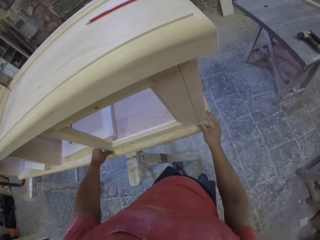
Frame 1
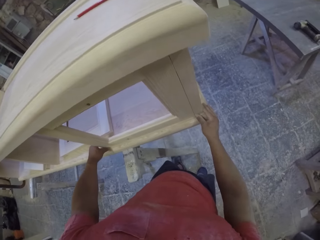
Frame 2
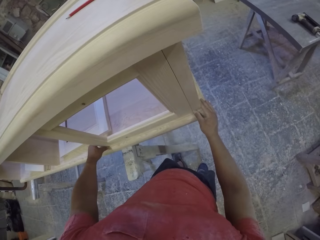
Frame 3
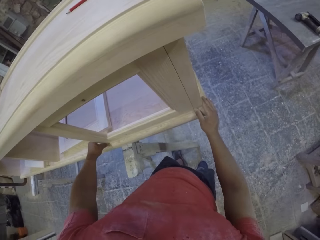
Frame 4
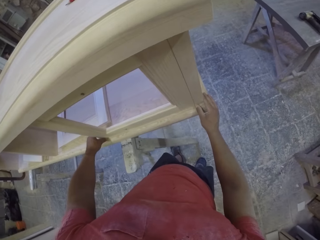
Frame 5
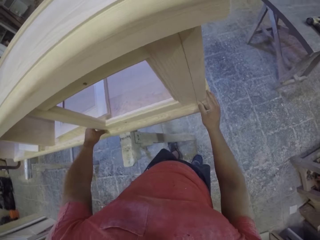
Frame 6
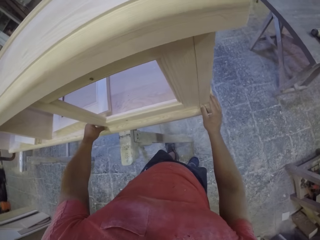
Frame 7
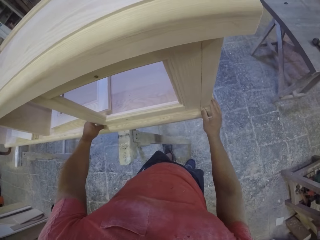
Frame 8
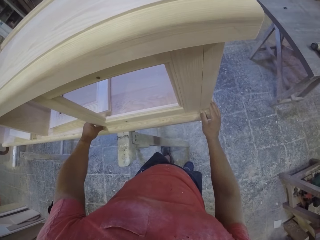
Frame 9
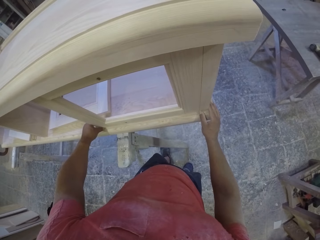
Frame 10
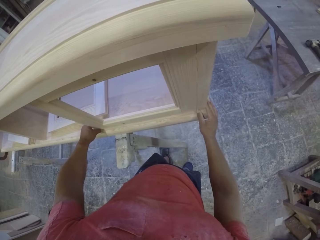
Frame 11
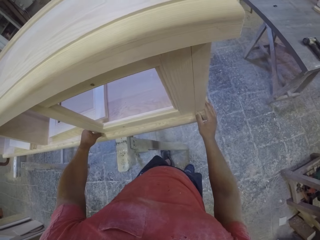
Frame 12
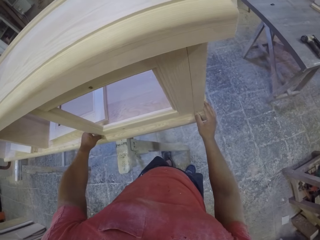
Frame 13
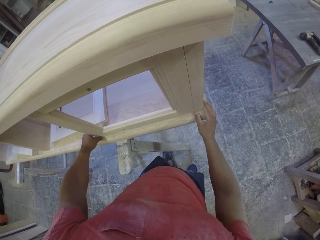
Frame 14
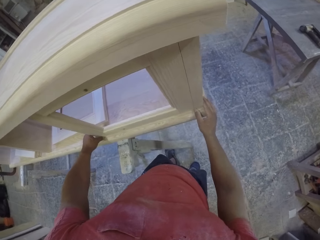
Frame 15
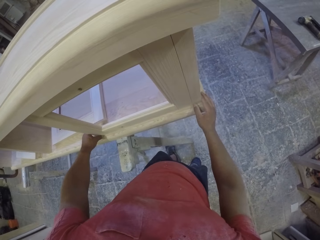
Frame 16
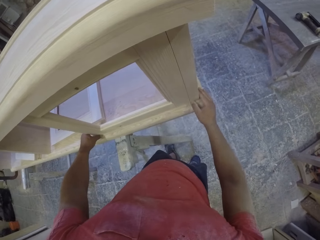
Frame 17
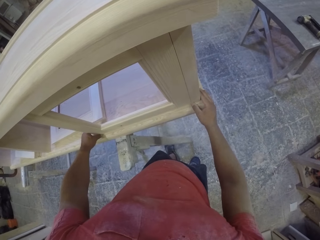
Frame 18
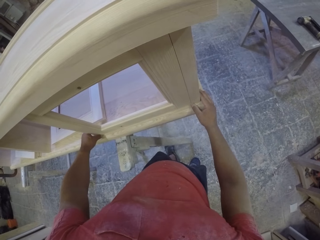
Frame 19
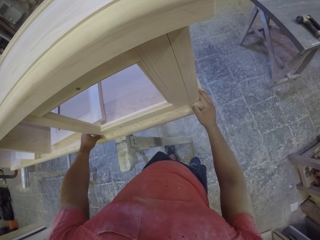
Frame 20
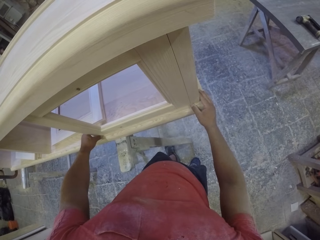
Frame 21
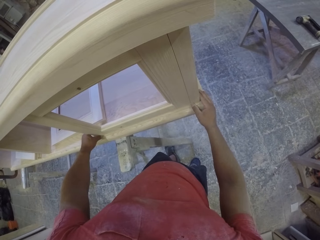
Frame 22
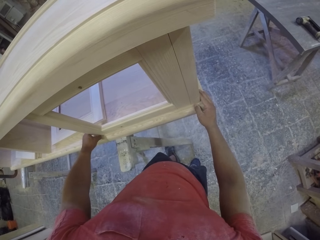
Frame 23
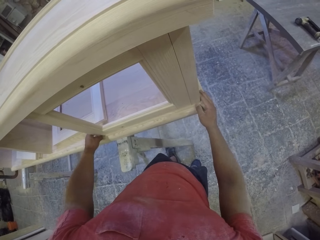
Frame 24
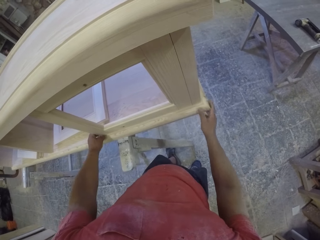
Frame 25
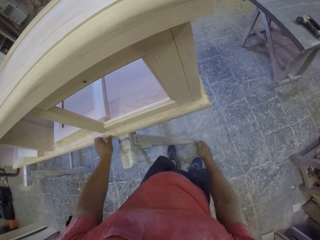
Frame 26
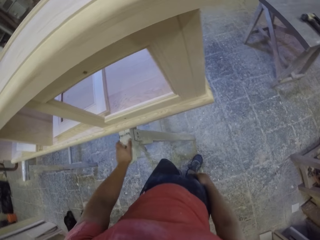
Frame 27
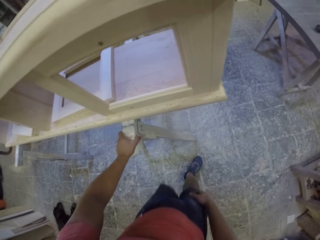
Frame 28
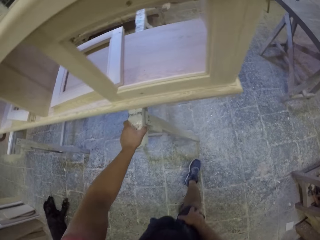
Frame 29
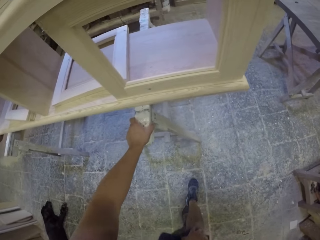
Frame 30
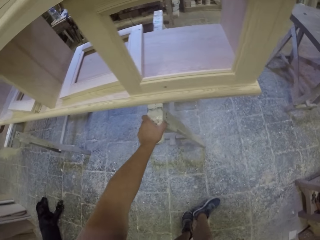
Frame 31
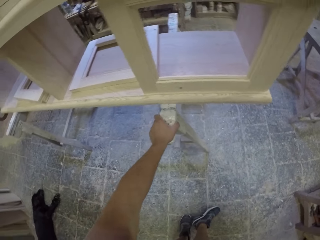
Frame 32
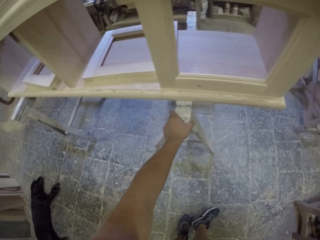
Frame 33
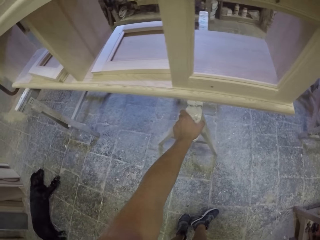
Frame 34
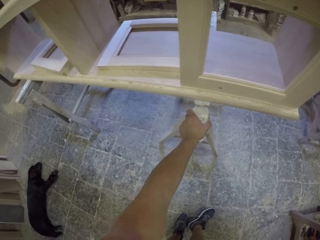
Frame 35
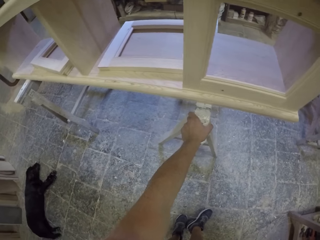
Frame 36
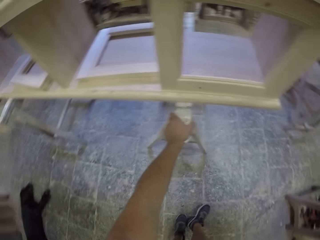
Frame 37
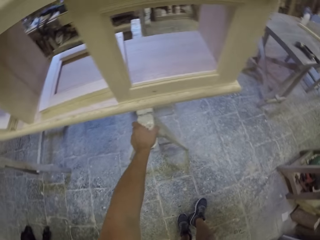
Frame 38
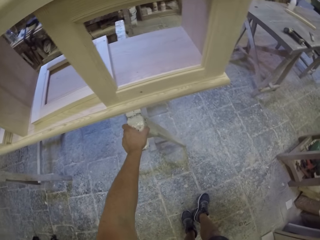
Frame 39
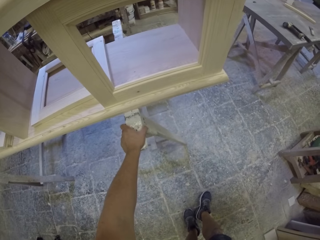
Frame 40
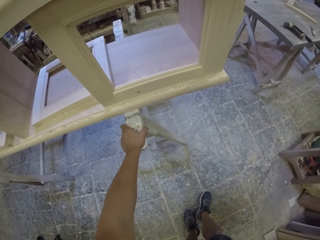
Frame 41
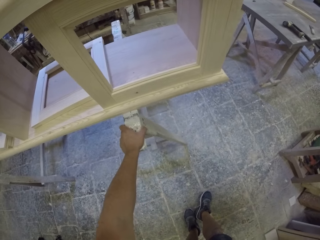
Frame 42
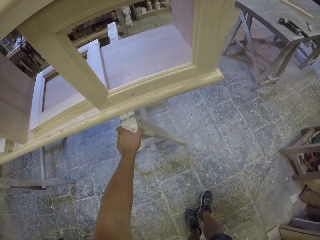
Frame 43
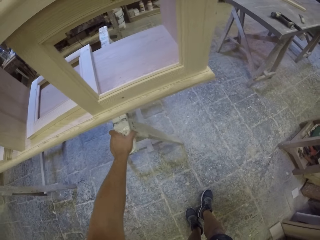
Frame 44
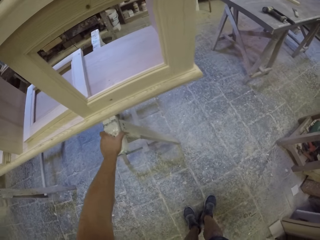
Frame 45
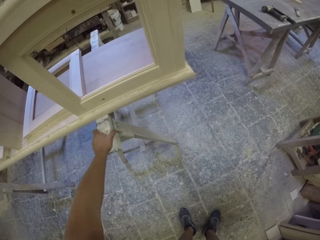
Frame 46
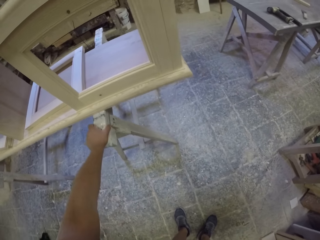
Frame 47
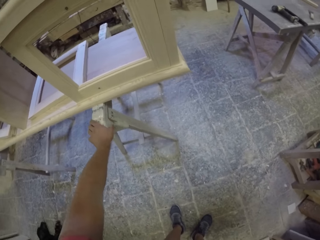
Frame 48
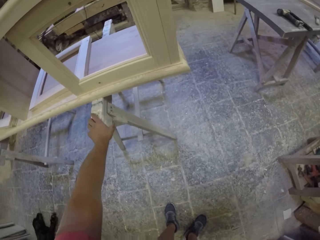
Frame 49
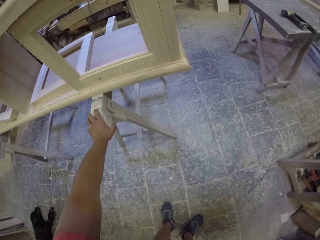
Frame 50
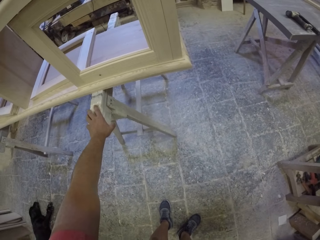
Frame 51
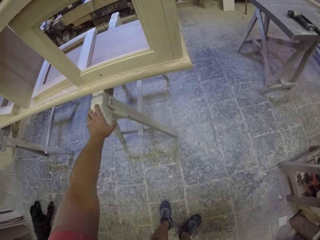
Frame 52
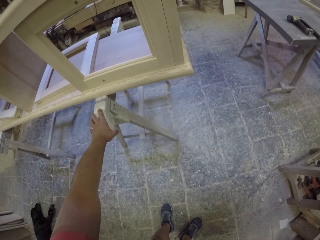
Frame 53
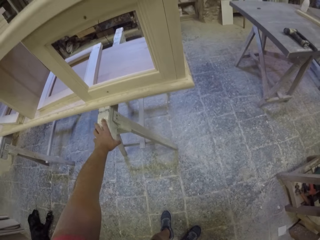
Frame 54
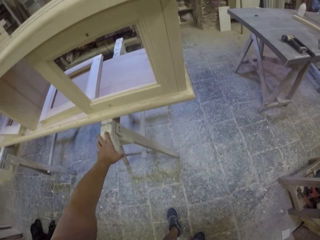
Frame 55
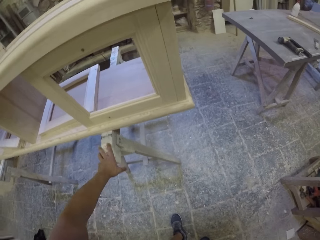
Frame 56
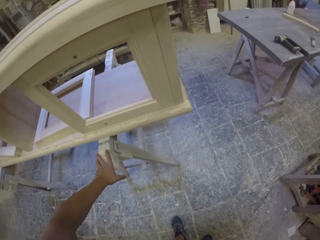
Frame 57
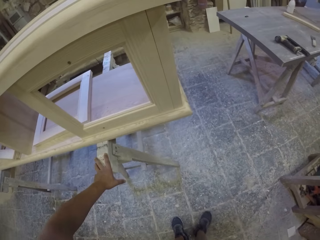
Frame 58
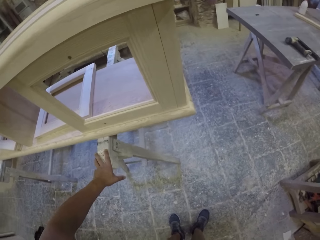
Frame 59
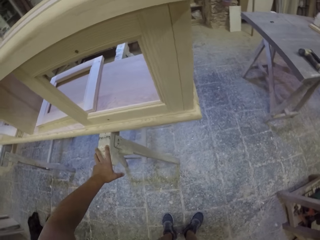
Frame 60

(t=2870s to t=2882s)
The camera wearer gazes at the furniture.

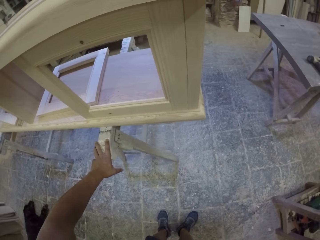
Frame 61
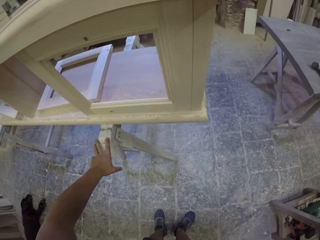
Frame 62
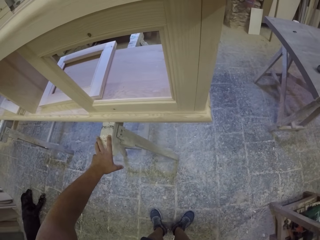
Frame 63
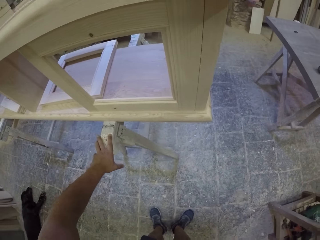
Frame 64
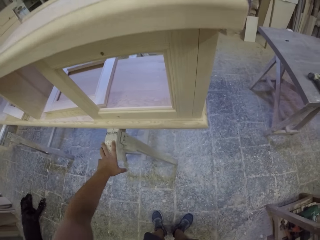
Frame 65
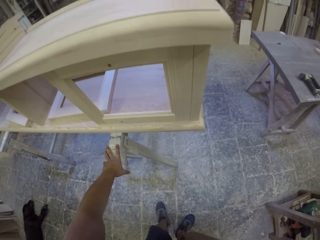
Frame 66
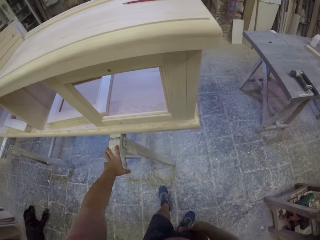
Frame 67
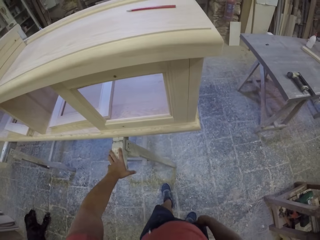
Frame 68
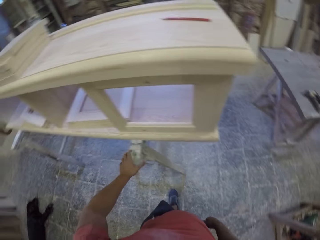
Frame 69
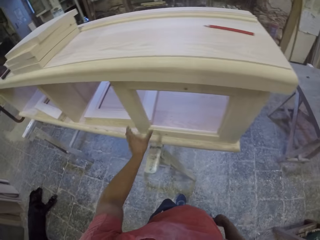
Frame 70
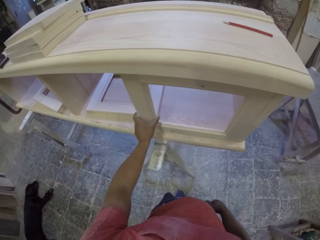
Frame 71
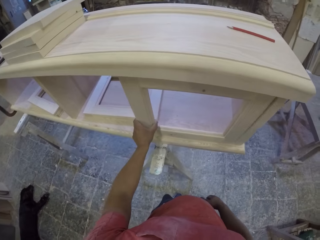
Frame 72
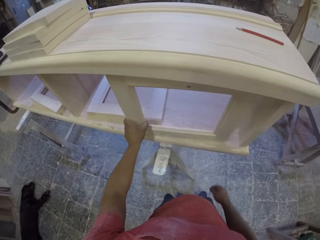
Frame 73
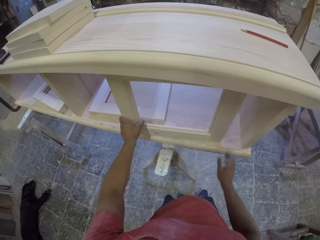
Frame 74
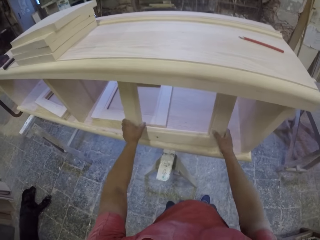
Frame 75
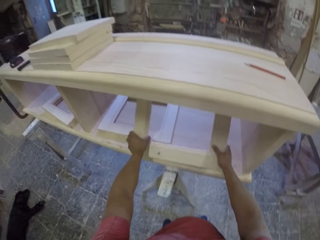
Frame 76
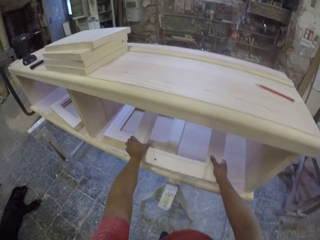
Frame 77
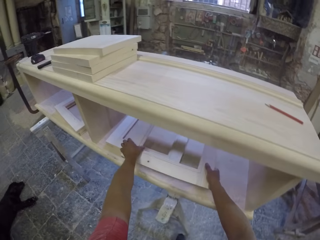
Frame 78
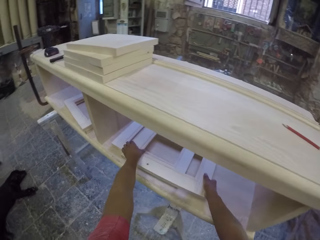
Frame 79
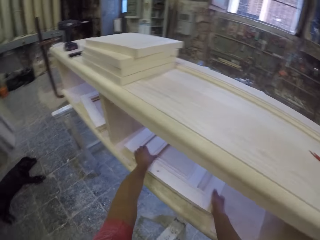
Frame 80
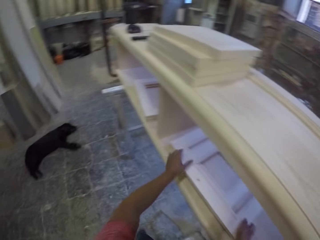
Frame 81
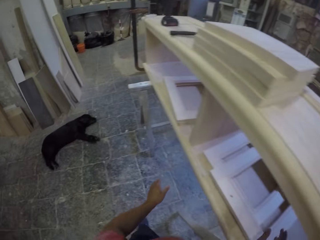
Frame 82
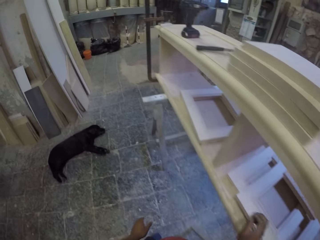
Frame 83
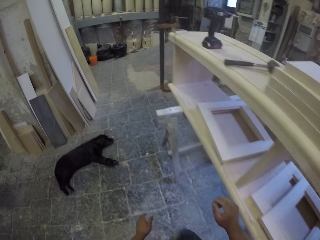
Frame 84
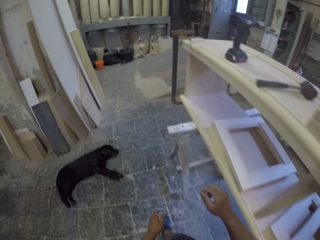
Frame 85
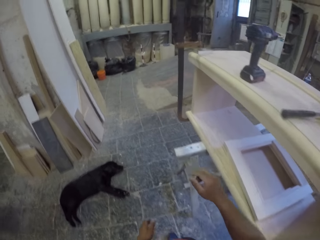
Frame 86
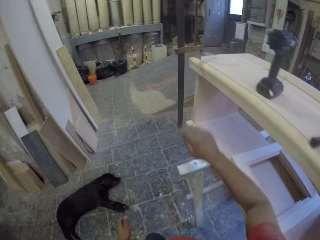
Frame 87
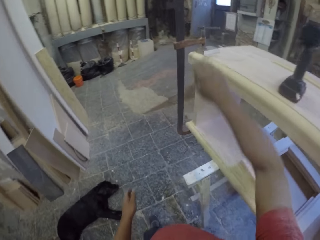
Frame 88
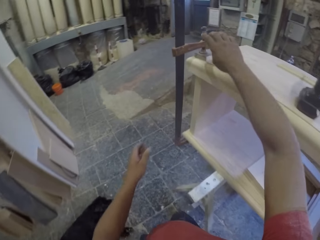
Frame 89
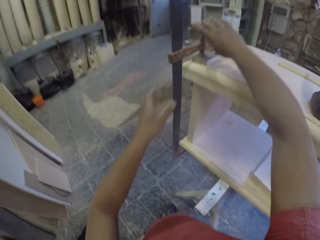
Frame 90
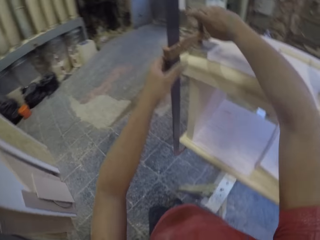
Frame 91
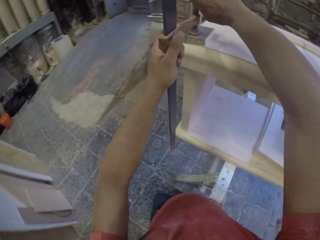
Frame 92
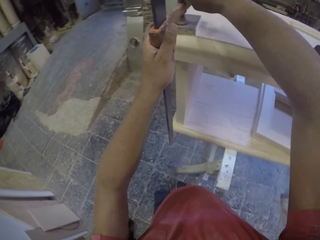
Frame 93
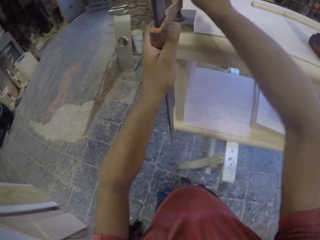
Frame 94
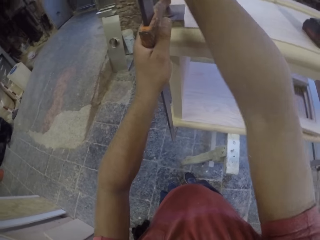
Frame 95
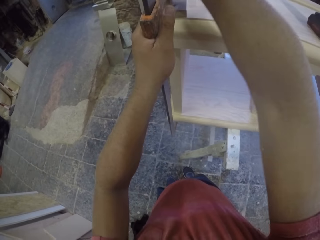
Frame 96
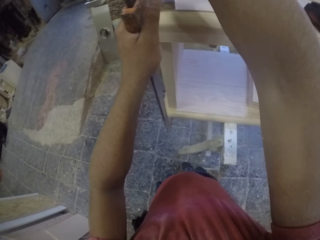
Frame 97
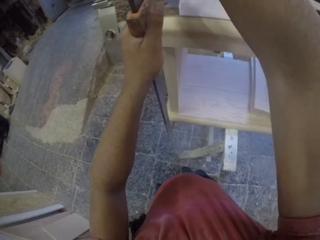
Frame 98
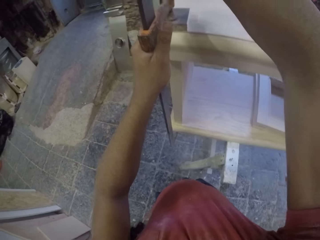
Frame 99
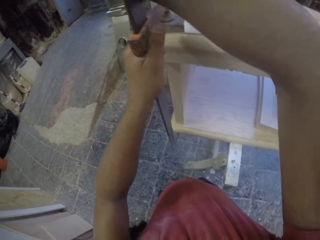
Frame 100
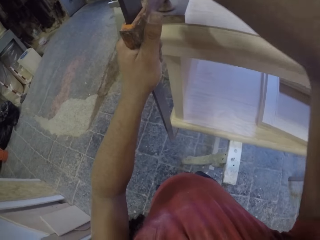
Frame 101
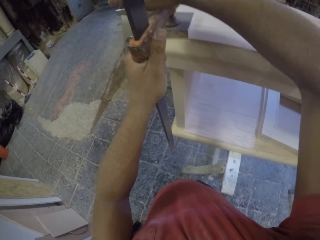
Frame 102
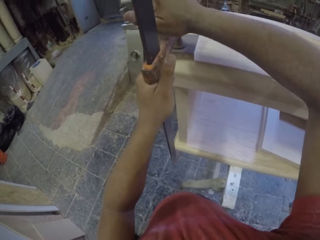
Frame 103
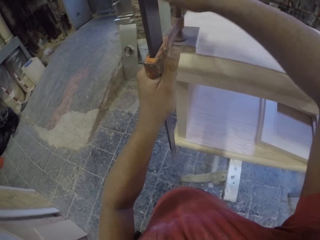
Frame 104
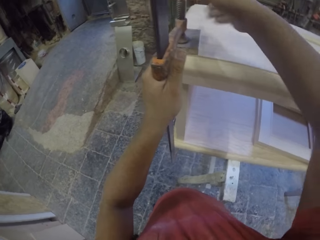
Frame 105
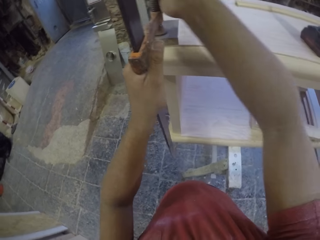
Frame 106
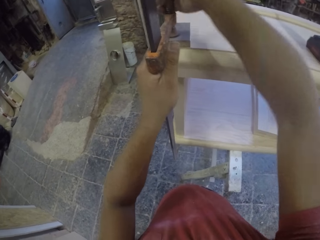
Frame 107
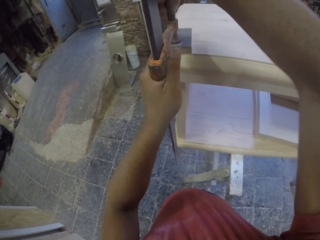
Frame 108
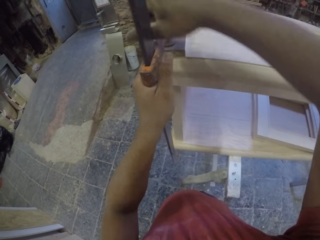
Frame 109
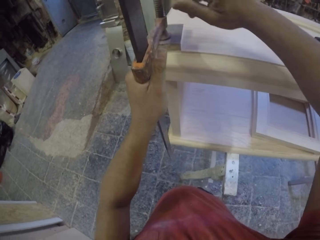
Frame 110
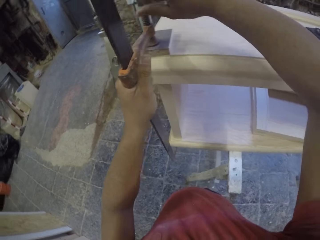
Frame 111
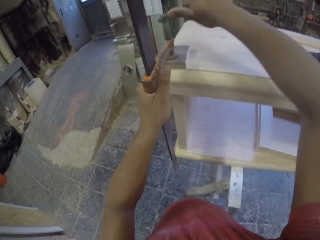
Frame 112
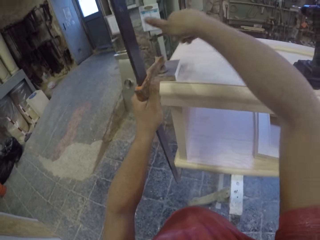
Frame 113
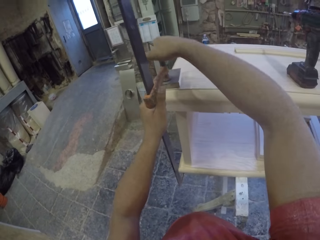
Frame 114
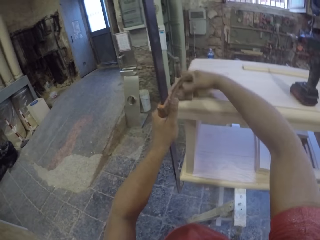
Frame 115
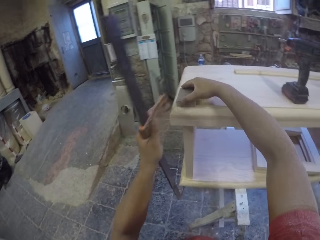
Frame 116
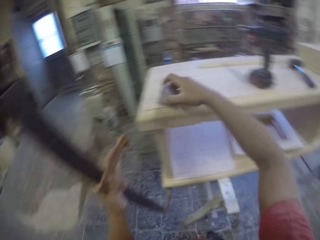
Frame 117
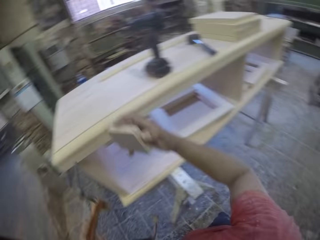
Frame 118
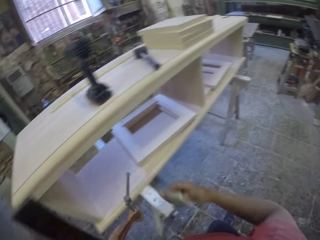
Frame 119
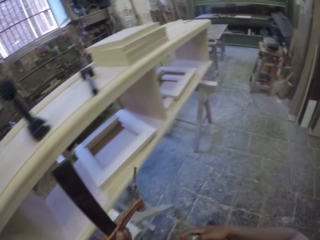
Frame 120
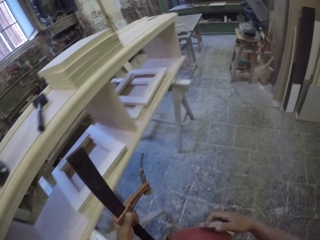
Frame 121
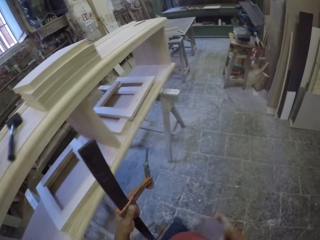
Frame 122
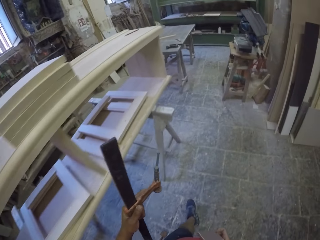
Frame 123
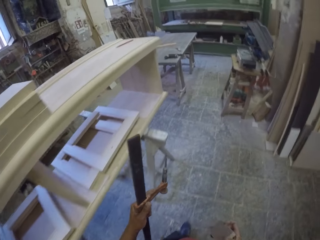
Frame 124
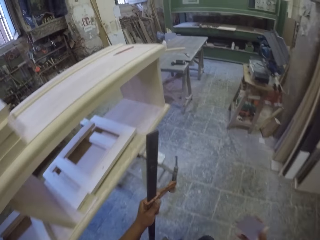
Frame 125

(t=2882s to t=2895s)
The camera wearer disassembles the piece of wood. They loosen the clamp. They remove the clamp from the drawer. They grab the clamp and a small piece of wood, and carry the clamp and the small piece of wood.
